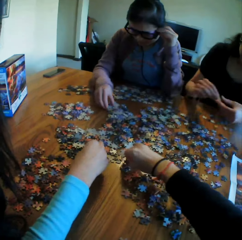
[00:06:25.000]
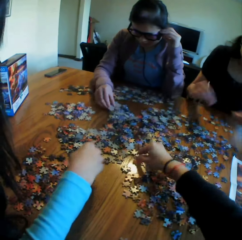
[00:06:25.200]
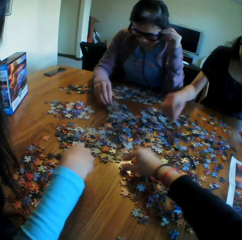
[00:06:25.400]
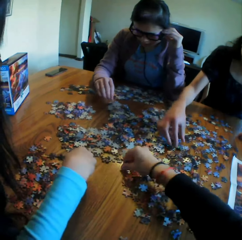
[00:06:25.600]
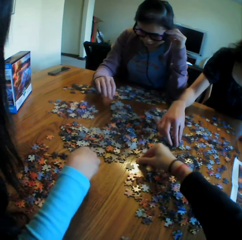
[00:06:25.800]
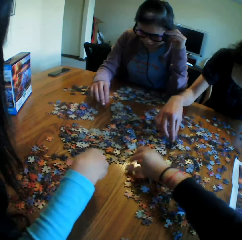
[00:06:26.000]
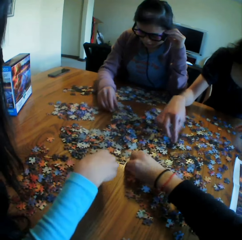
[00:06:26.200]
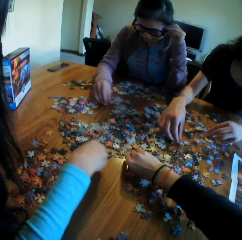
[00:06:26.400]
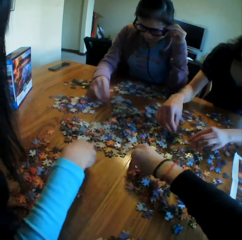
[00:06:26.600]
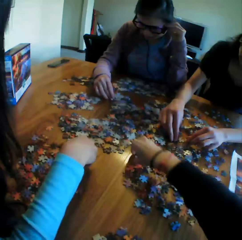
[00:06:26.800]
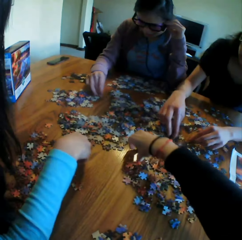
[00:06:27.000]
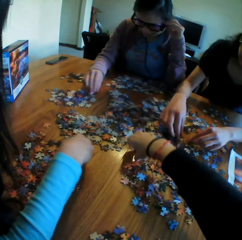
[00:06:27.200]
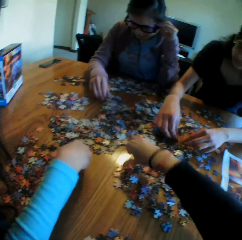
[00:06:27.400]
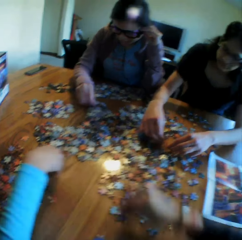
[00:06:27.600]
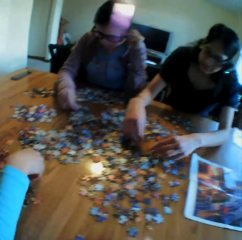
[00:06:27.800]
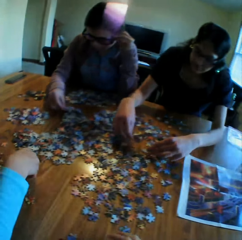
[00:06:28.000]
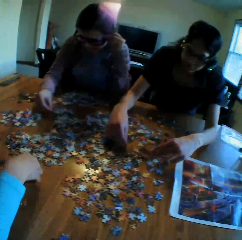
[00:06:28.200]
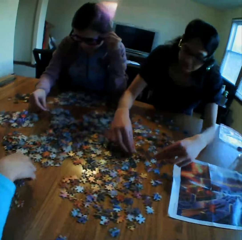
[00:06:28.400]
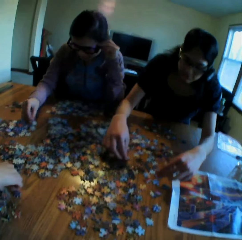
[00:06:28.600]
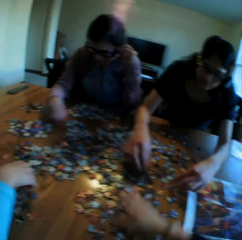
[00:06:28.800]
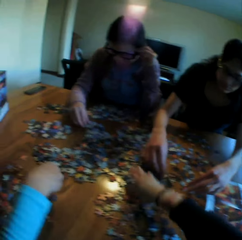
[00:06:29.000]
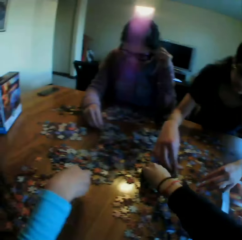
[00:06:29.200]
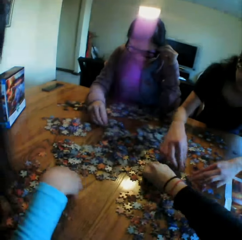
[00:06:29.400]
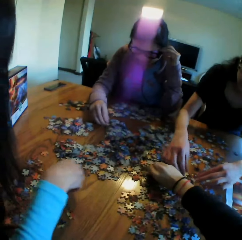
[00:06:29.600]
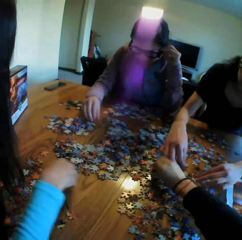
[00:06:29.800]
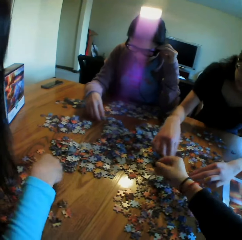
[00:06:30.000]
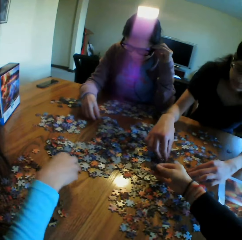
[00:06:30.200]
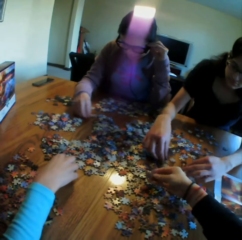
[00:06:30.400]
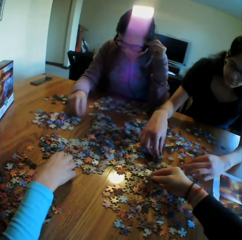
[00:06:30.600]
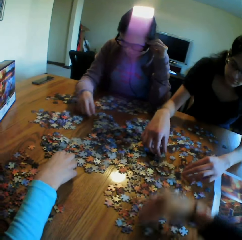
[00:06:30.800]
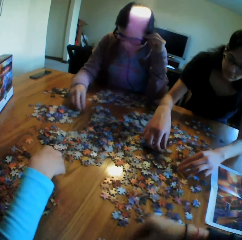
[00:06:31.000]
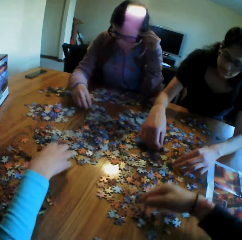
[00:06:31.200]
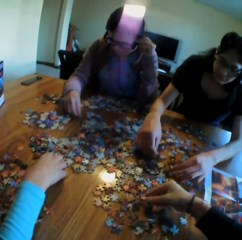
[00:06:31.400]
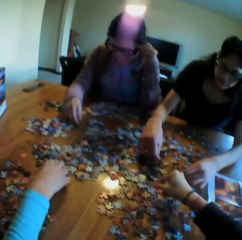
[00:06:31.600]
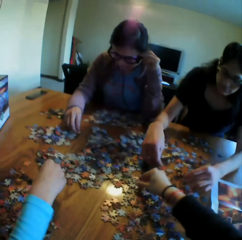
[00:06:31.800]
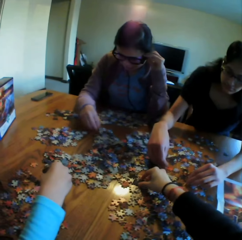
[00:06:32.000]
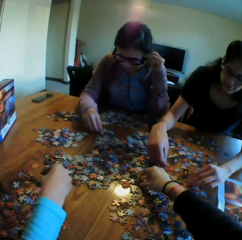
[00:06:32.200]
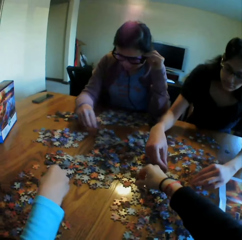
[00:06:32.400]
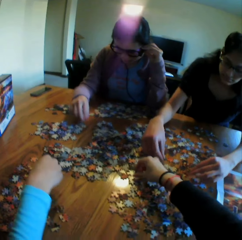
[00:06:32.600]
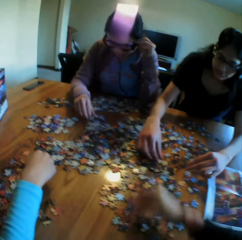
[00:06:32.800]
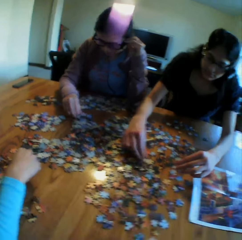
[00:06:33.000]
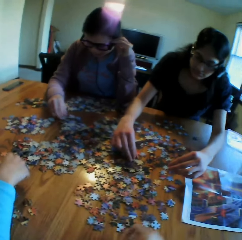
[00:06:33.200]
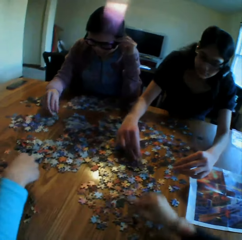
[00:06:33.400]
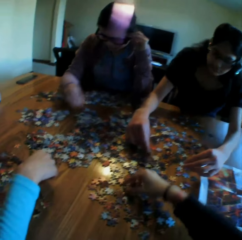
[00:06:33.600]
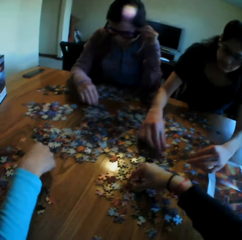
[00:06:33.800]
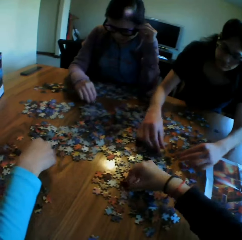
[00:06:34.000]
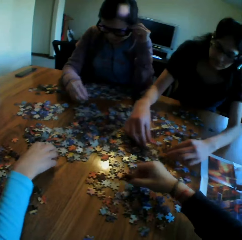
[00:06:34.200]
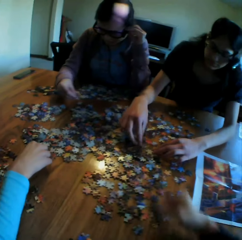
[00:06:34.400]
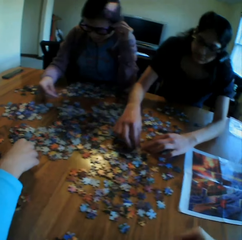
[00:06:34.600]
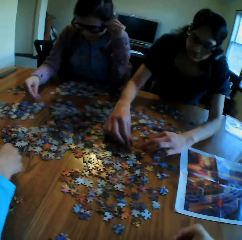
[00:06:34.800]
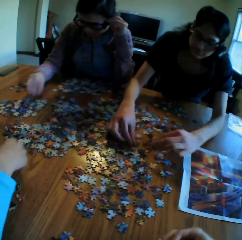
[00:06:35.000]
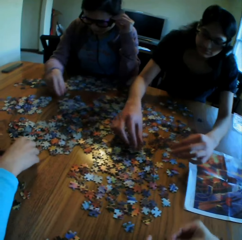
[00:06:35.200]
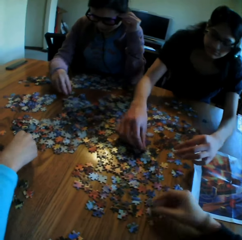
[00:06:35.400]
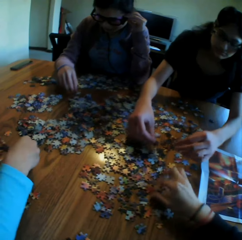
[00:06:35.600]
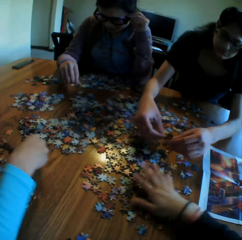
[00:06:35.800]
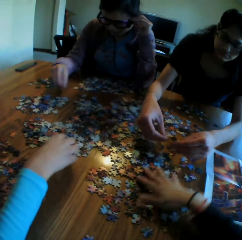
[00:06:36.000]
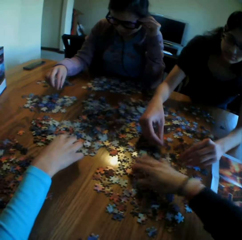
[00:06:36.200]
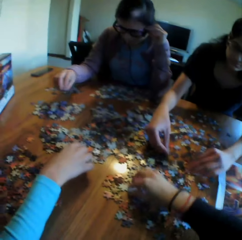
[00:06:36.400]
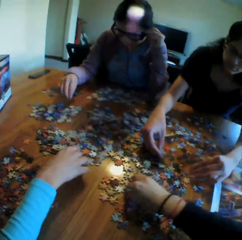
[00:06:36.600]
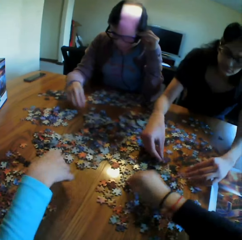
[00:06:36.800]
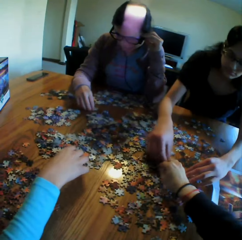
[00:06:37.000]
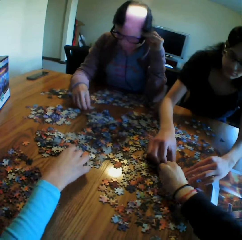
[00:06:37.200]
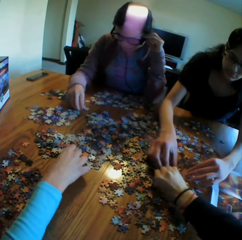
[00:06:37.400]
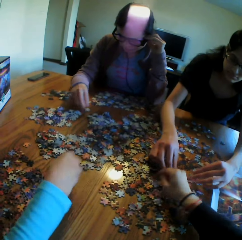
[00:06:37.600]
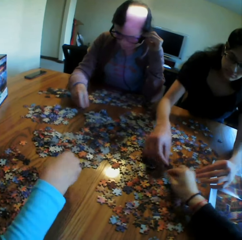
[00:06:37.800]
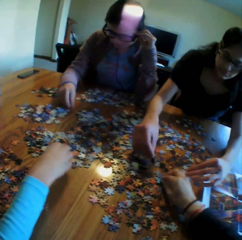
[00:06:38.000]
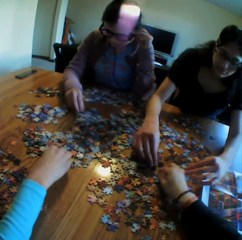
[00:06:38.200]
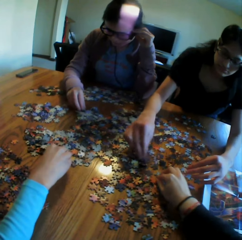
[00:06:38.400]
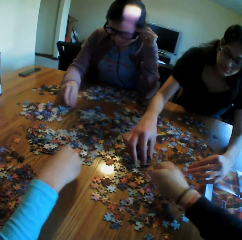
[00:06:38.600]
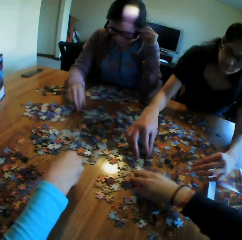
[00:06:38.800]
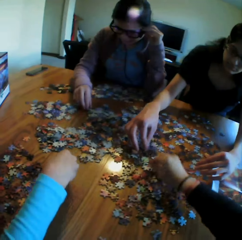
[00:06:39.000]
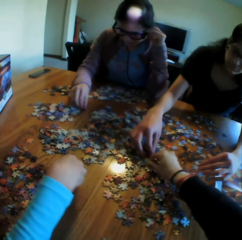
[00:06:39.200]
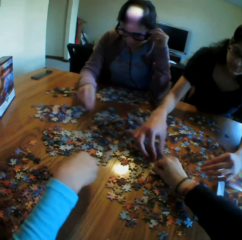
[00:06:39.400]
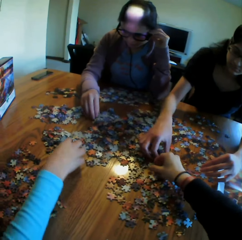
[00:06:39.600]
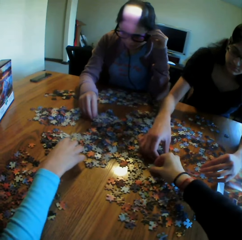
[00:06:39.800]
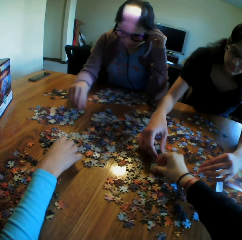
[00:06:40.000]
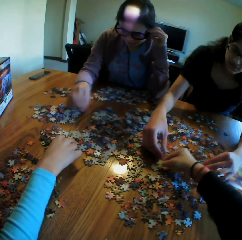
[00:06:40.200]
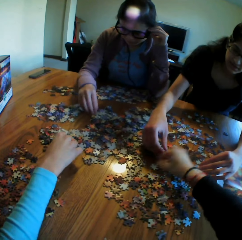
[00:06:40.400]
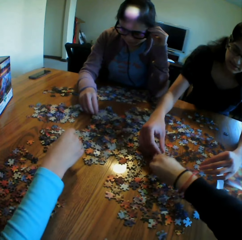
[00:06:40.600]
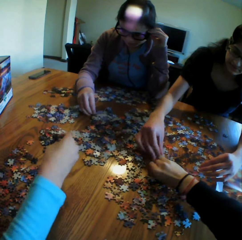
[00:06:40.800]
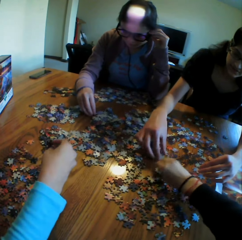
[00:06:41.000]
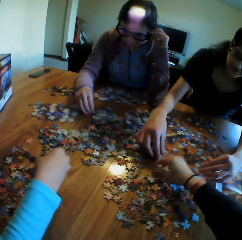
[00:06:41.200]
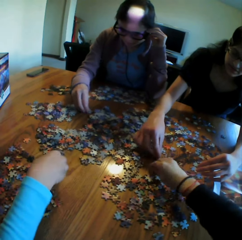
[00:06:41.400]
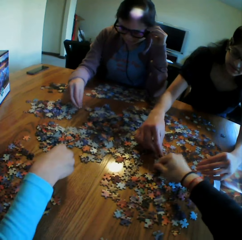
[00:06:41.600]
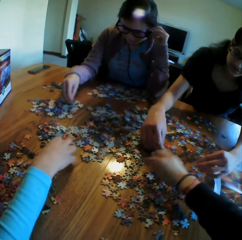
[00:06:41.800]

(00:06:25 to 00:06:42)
The camera wearer puts a puzzle on the table. They touch the puzzles. They look at the puzzle. They put the puzzle on the table. They pick up the puzzle. They put the puzzle on the table. They pick up the puzzle. They put the puzzle on the table. They move the puzzles on the table. They talk to the colleagues.

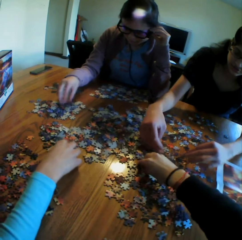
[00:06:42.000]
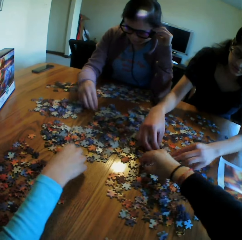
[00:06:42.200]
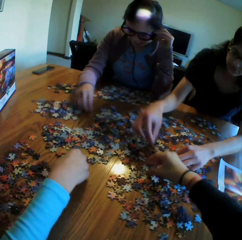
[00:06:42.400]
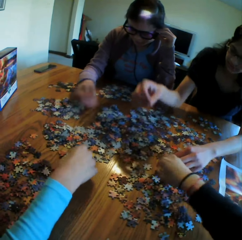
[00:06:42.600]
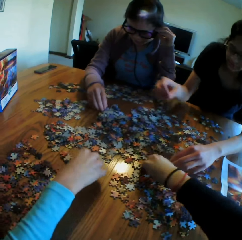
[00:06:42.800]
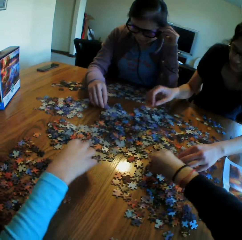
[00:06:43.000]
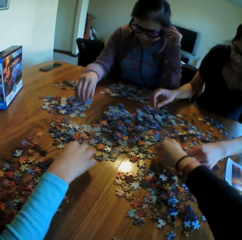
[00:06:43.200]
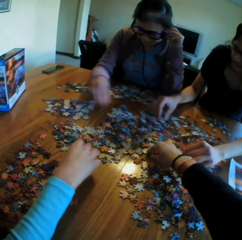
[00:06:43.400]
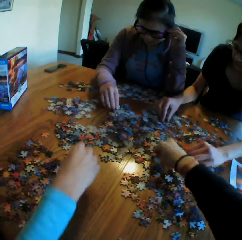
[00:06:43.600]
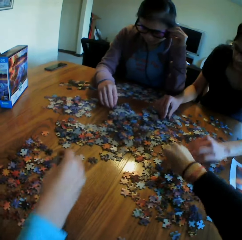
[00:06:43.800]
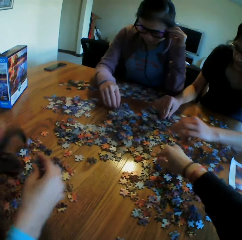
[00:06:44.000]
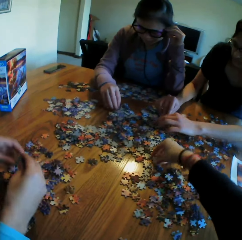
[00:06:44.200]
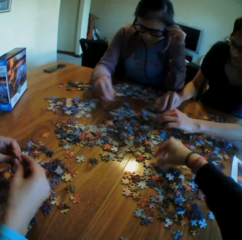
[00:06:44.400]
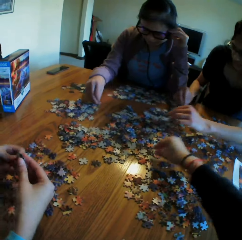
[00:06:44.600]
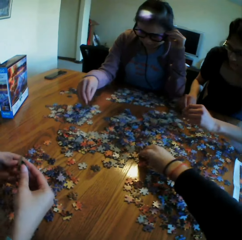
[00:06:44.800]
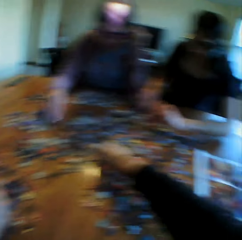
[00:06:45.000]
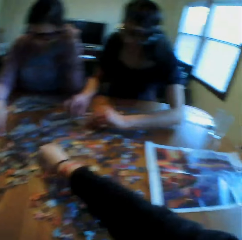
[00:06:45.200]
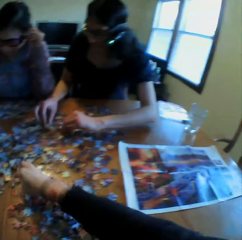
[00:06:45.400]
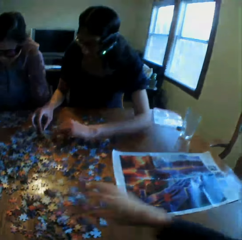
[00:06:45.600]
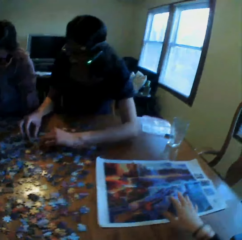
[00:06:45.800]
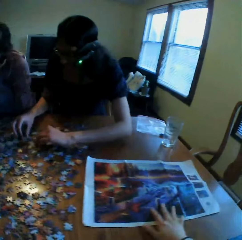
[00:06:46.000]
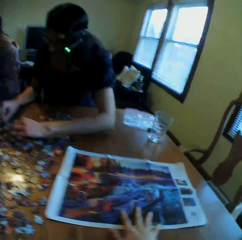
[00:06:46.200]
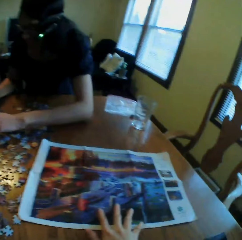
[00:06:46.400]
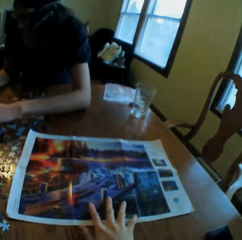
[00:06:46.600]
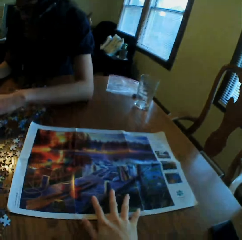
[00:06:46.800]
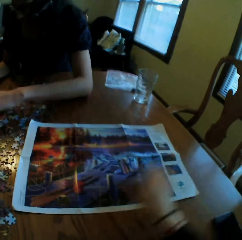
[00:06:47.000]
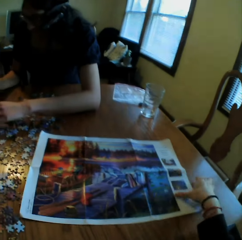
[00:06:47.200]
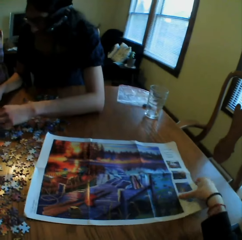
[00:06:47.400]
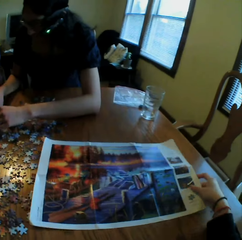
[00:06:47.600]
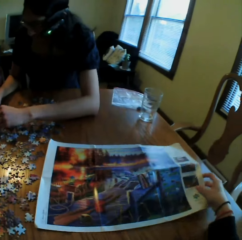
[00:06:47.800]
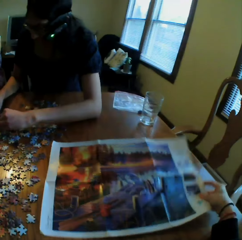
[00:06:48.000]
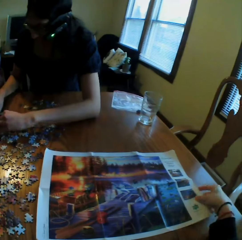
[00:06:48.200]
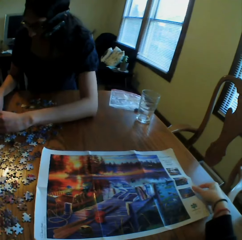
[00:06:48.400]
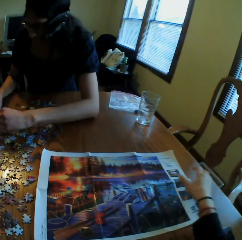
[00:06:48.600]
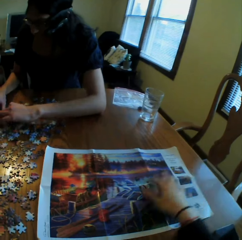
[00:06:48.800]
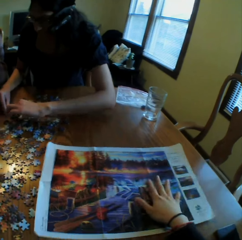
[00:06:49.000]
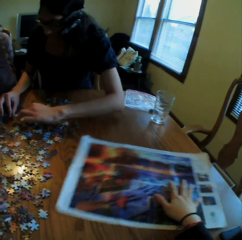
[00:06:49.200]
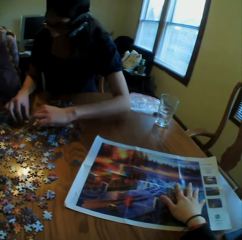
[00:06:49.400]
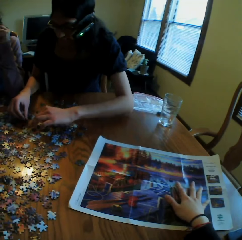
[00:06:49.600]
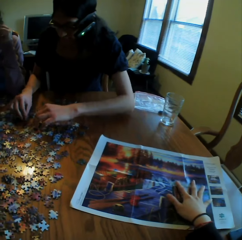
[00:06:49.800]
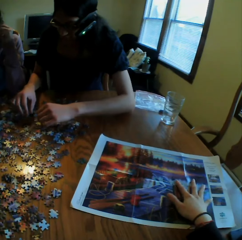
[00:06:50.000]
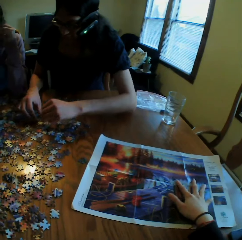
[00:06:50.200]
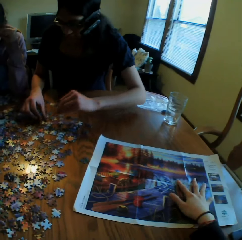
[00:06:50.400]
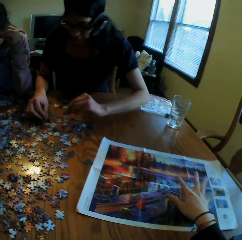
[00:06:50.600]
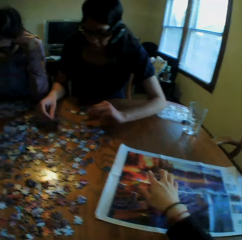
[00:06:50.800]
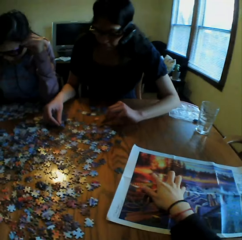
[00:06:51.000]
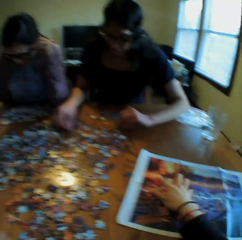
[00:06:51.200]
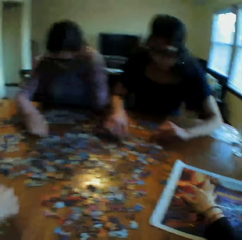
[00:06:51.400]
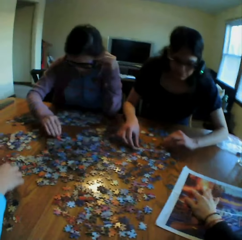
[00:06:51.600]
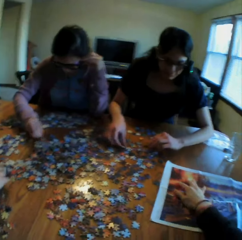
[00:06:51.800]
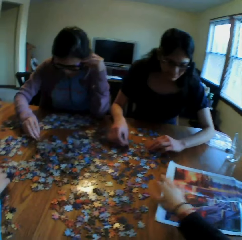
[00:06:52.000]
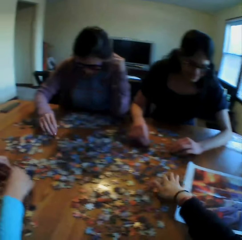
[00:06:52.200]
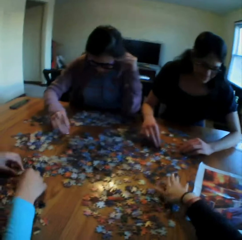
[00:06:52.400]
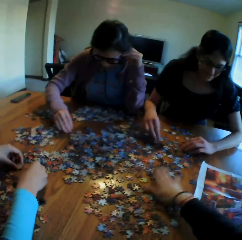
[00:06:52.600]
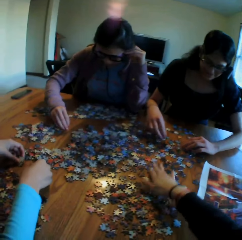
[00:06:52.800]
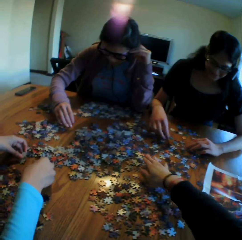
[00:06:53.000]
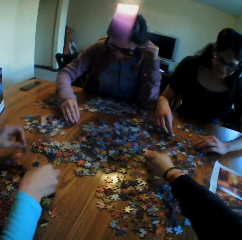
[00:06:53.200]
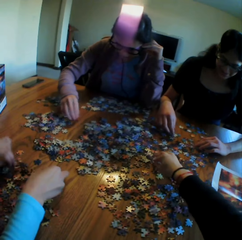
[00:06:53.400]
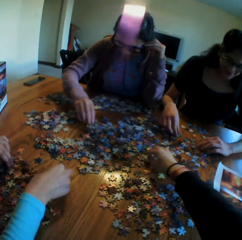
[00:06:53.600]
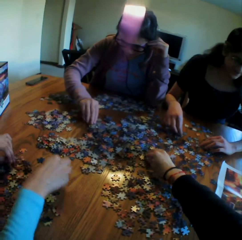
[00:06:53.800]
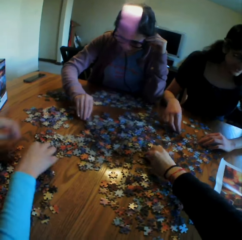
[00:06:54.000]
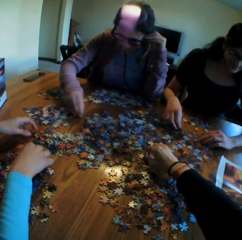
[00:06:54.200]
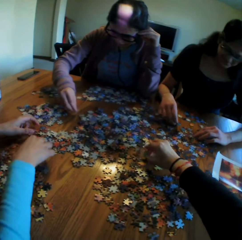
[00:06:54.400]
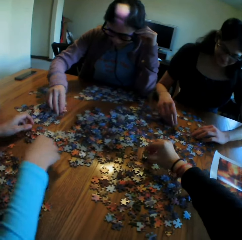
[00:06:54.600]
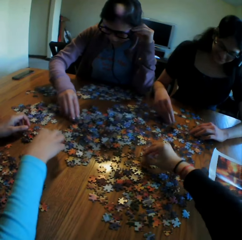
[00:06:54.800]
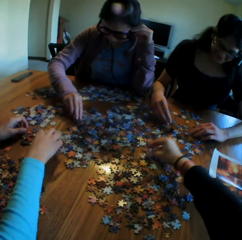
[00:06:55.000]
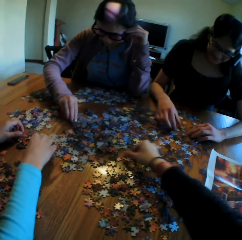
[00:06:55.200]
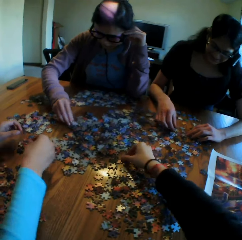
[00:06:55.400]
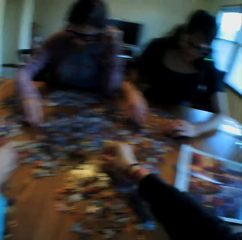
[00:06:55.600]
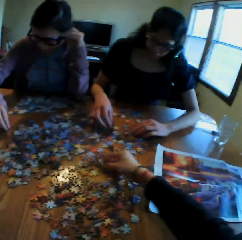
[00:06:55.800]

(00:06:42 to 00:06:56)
The camera wearer looks at the picture. They move the picture. They touch the picture. They move the picture. They talk to the colleagues. They move the puzzles on the table. A lady arranges the jigsaw clipart. Another lady arranges the jigsaw clipart. A third lady arranges the jigsaw clipart. The camera wearer arranges the jigsaw clipart.
